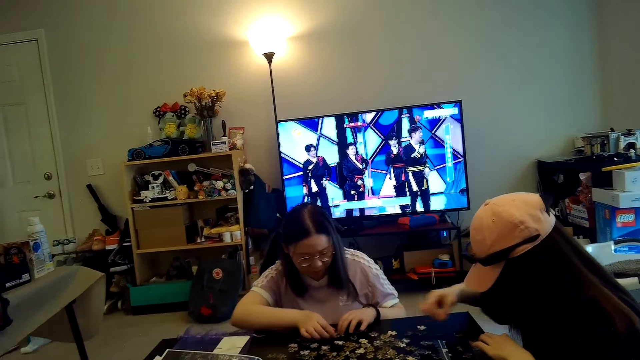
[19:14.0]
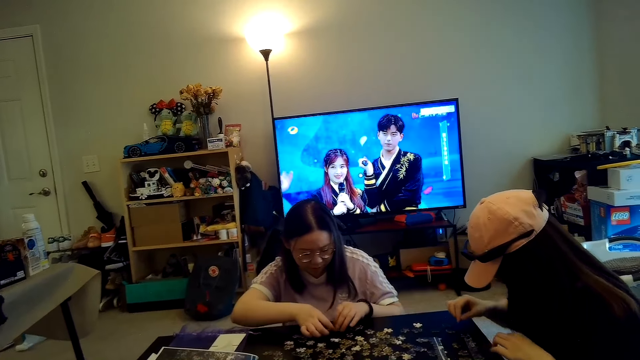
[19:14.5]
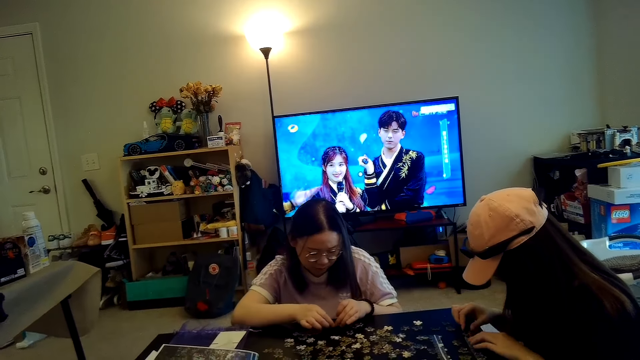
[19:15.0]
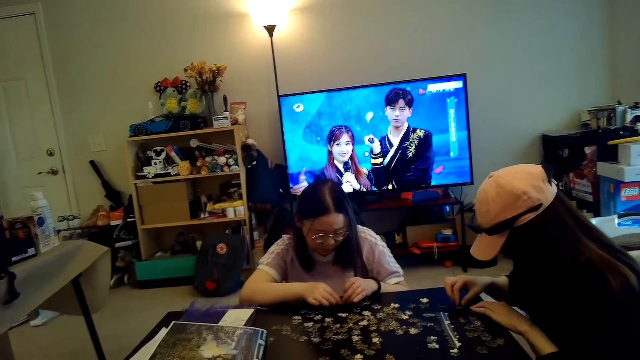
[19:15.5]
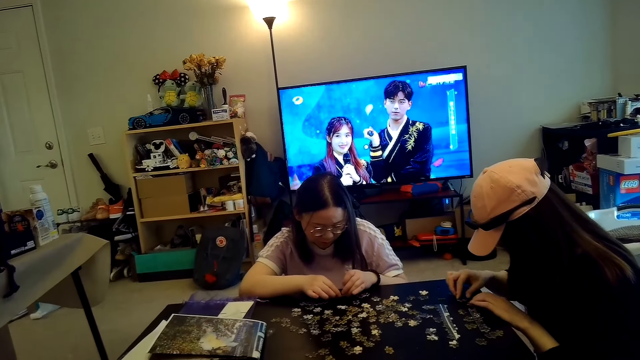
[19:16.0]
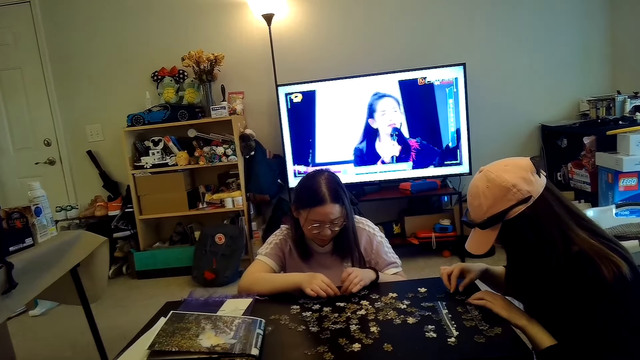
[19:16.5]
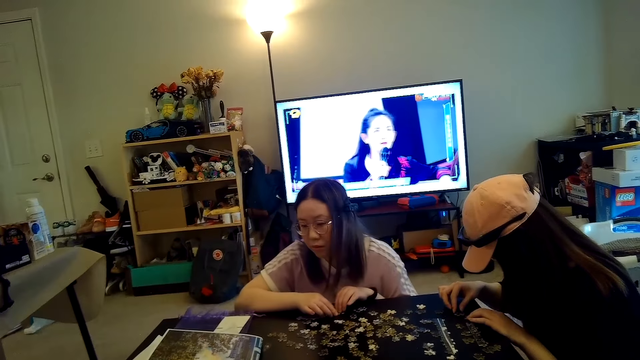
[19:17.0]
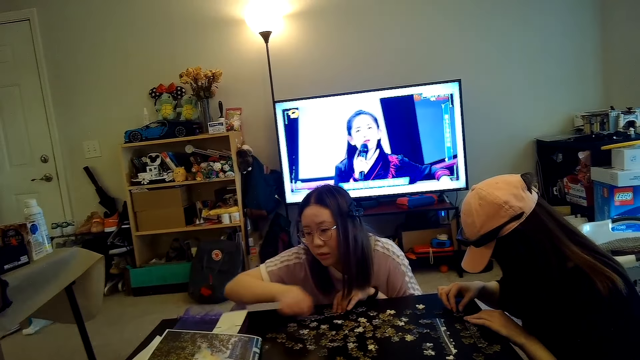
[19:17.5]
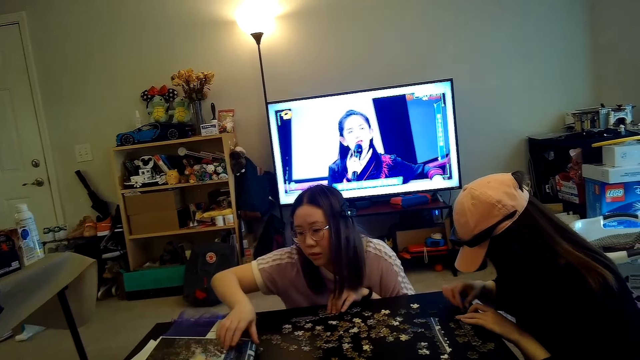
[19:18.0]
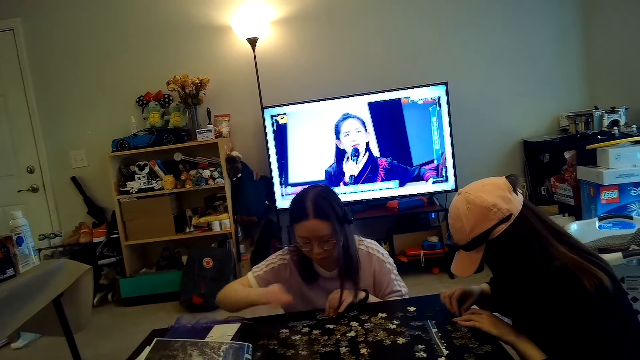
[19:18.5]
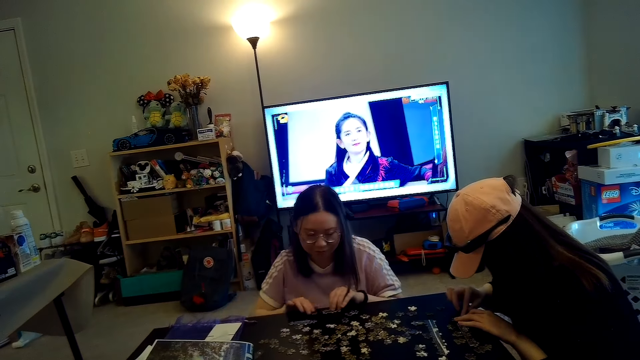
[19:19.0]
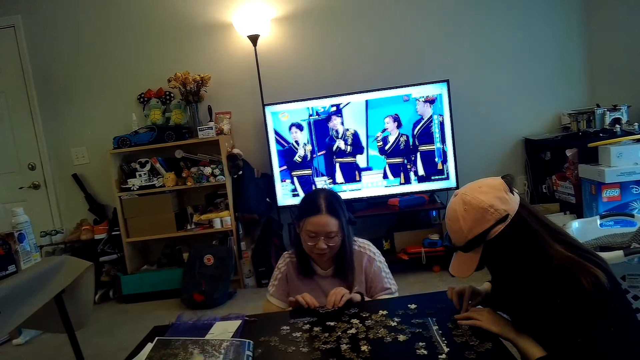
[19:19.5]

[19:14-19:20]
Someone sorts out the puzzle.

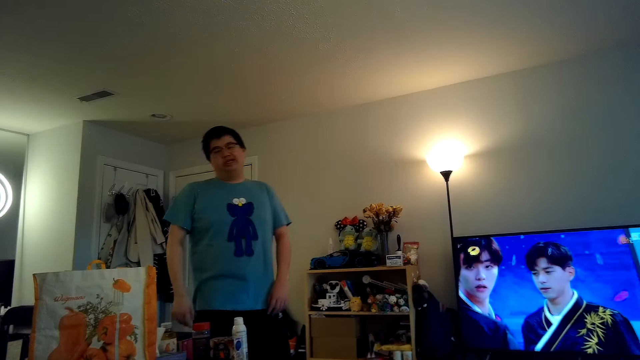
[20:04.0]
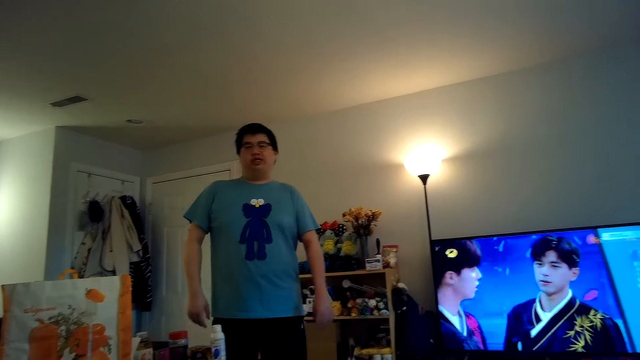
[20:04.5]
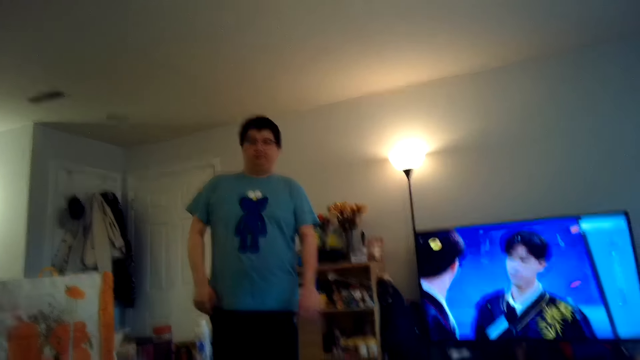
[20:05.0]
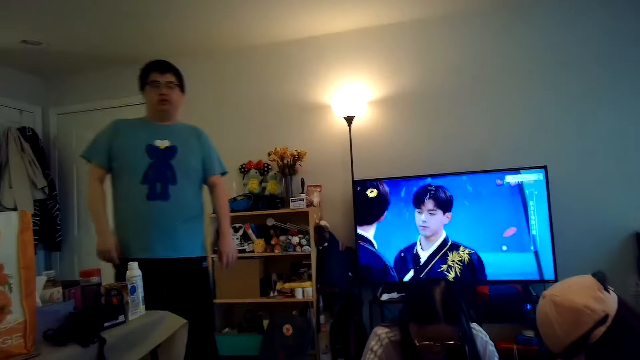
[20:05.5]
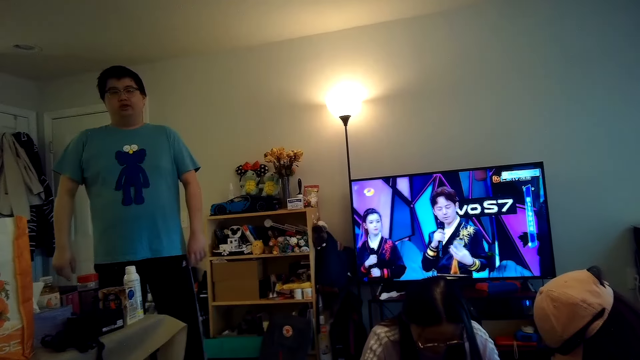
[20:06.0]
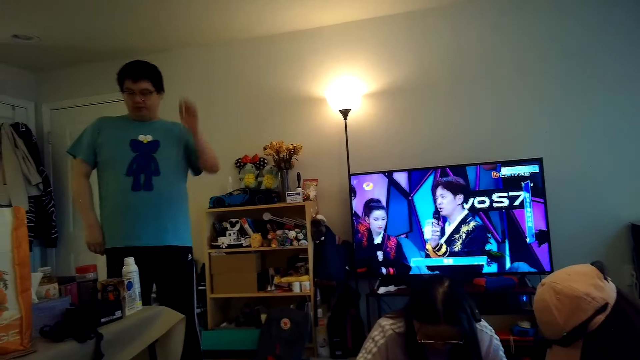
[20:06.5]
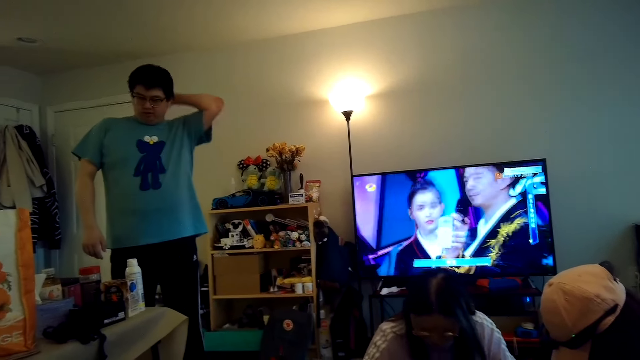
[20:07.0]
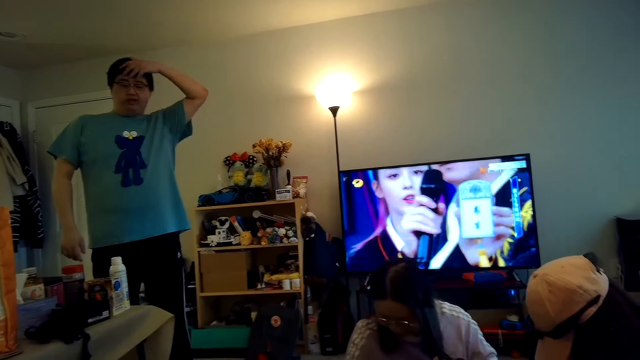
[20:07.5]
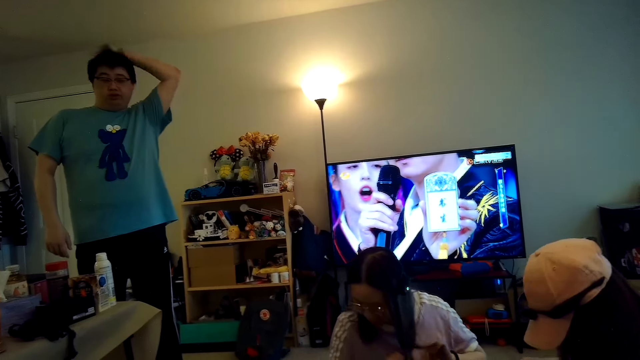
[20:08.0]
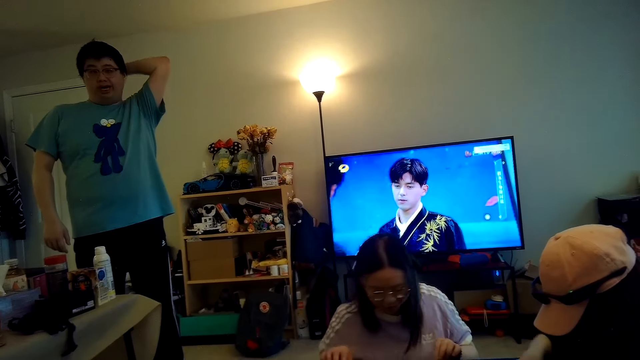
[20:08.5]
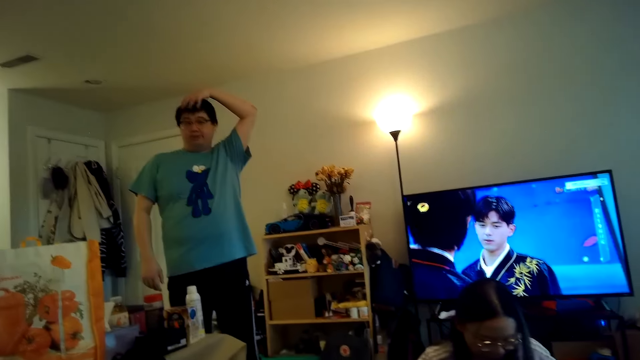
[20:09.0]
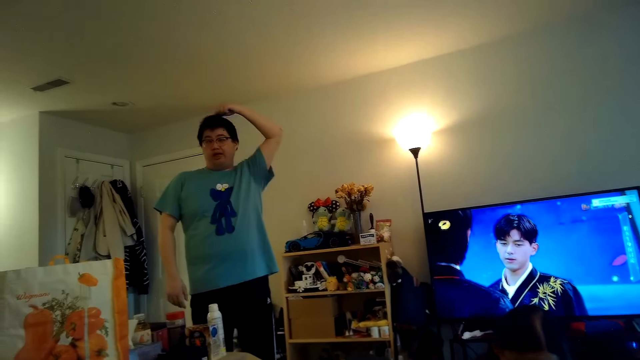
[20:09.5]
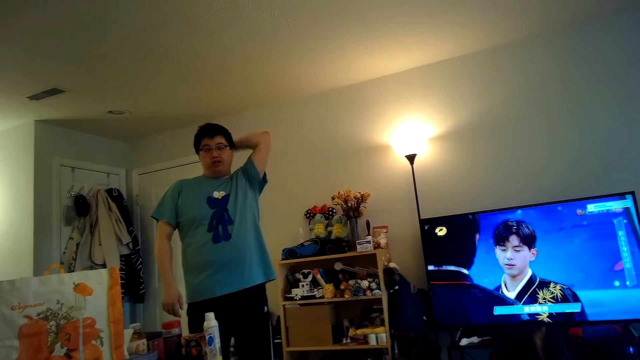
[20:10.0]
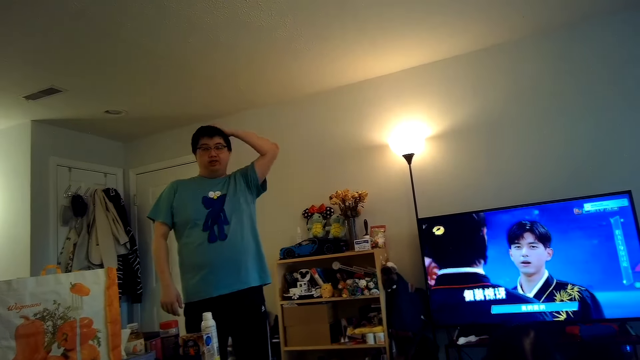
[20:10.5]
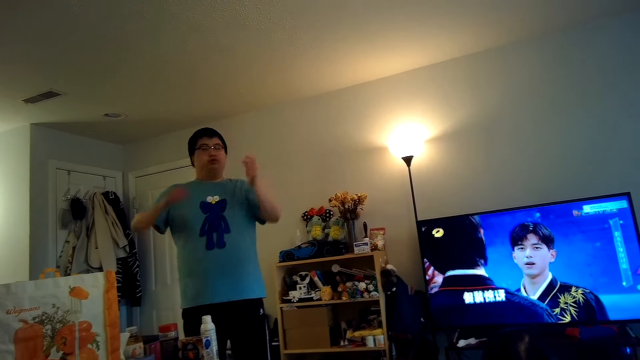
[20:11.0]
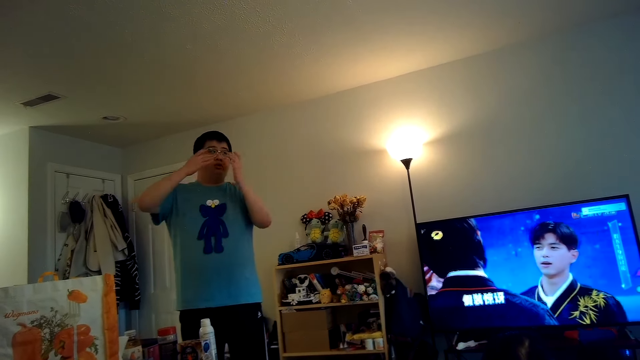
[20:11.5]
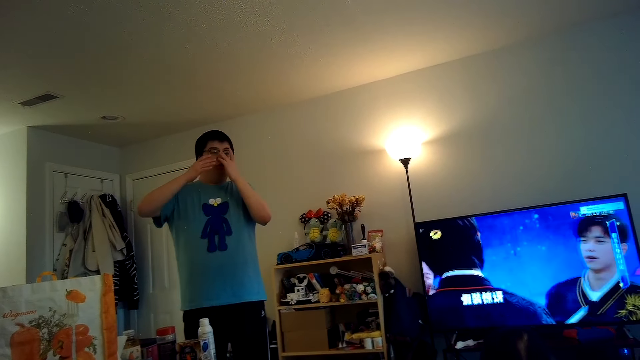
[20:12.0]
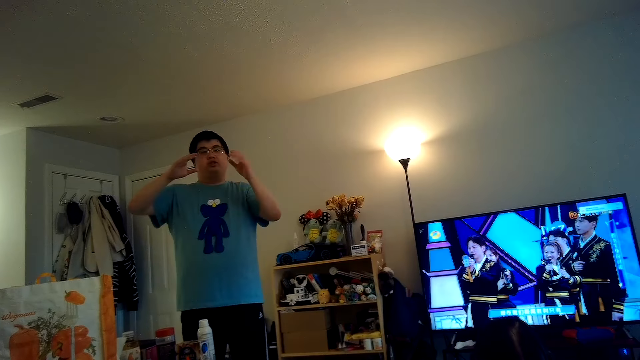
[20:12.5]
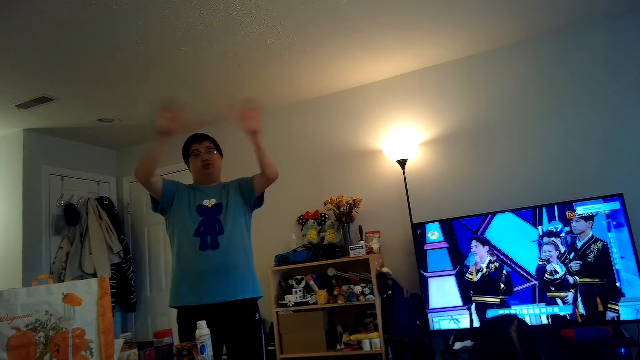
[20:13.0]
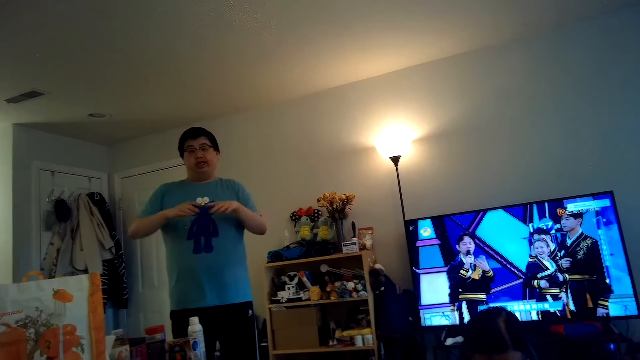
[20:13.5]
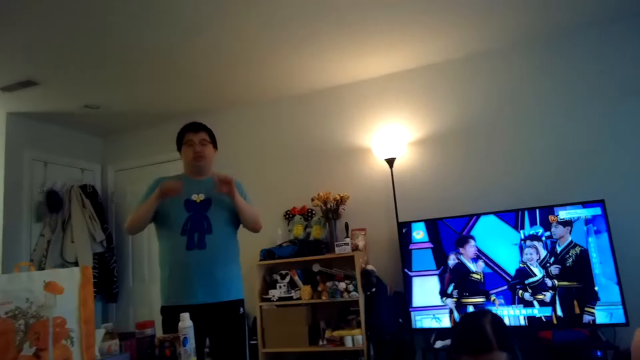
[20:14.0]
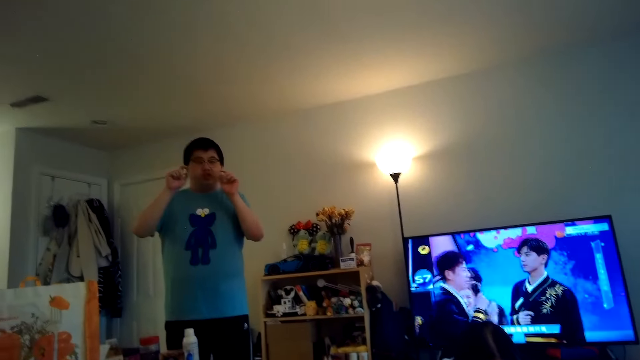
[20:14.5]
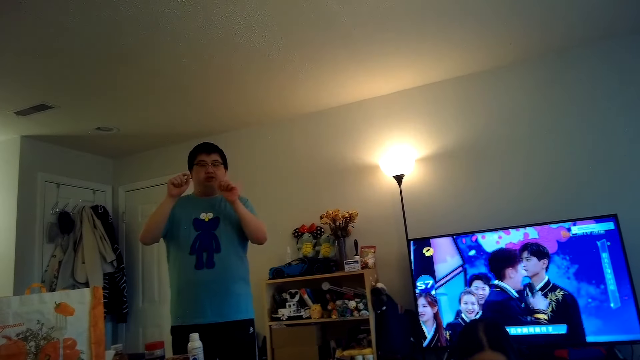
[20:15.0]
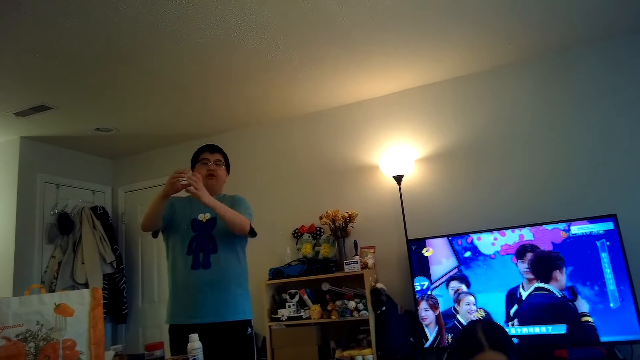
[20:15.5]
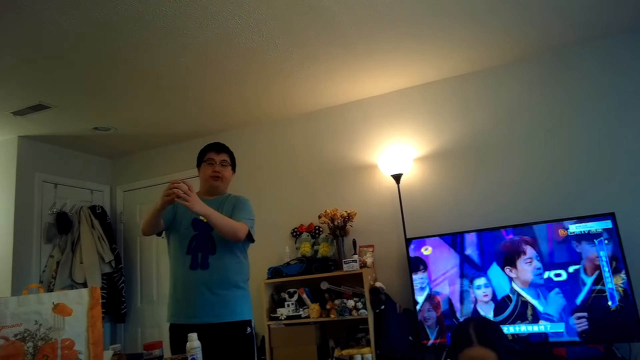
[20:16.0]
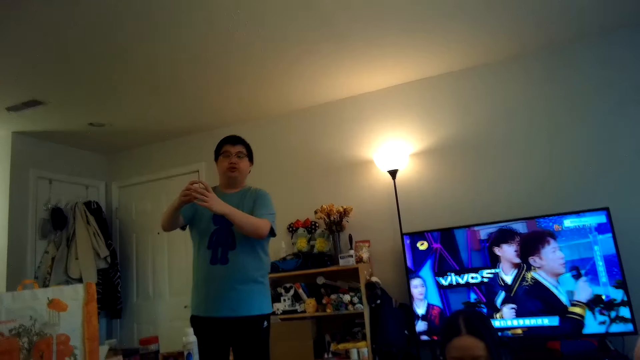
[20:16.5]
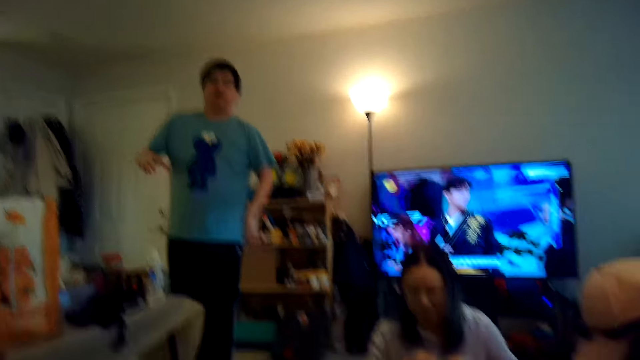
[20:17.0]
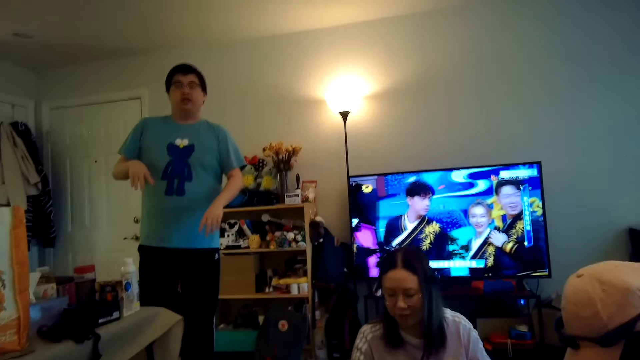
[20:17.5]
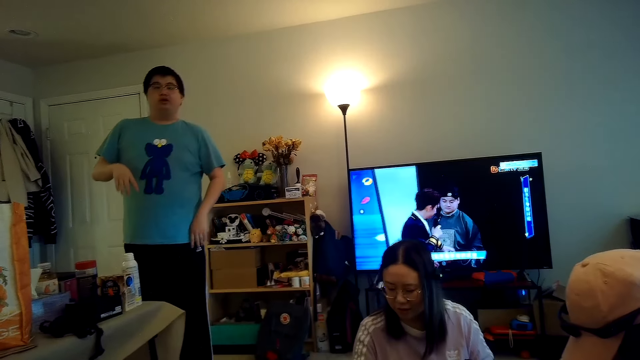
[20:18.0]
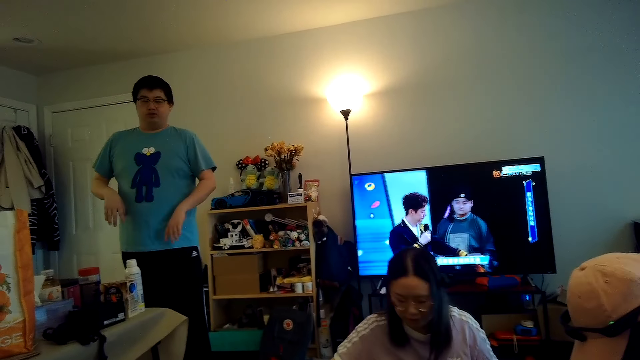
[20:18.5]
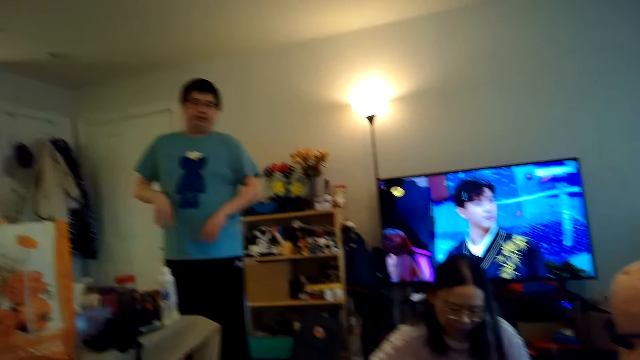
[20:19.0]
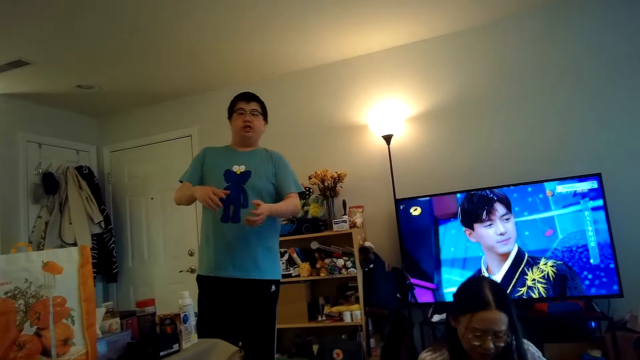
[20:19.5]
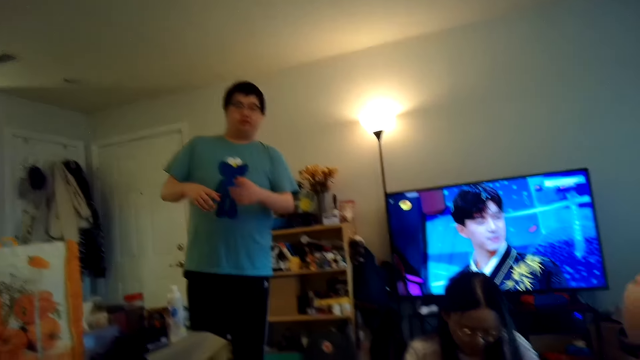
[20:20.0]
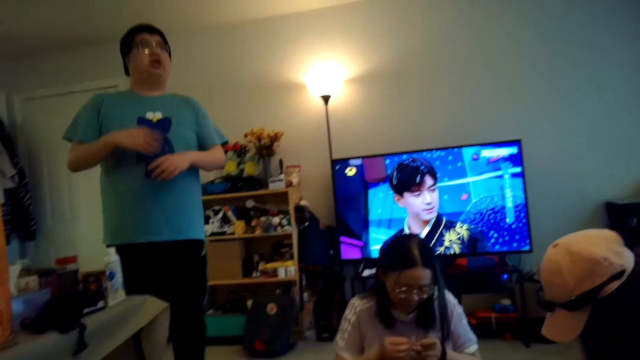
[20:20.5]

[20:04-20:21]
The camera wearer watches television.
